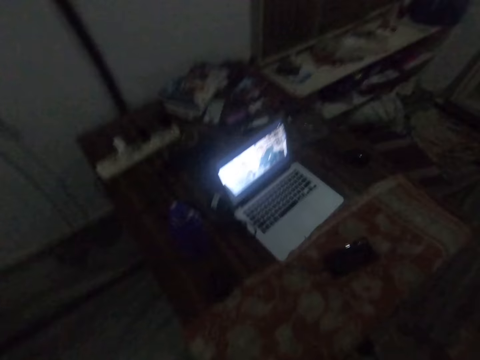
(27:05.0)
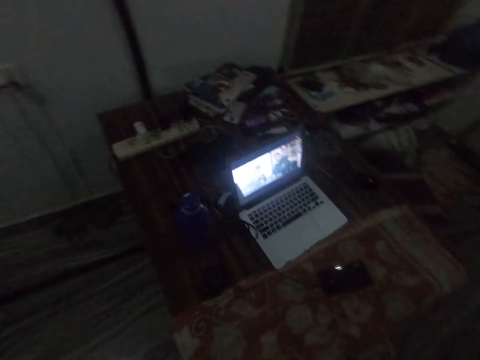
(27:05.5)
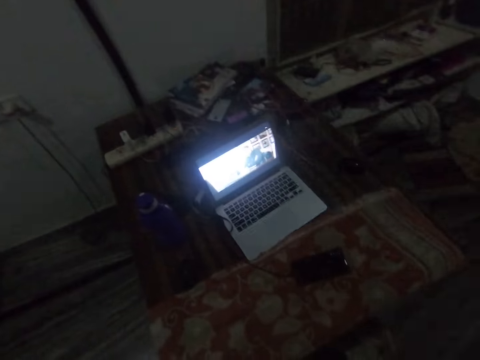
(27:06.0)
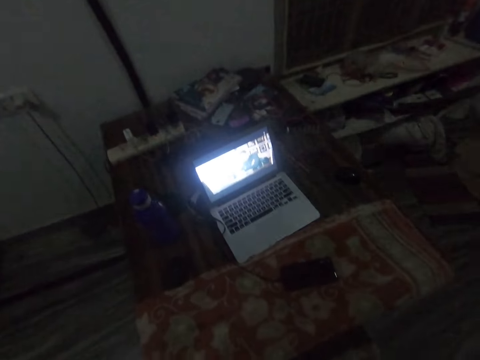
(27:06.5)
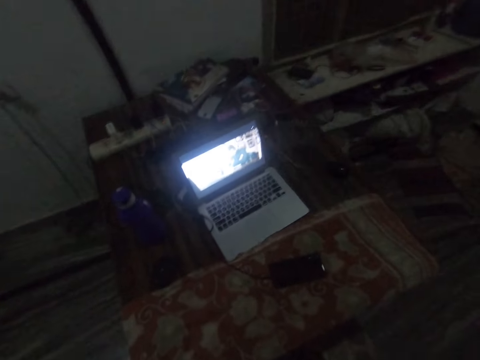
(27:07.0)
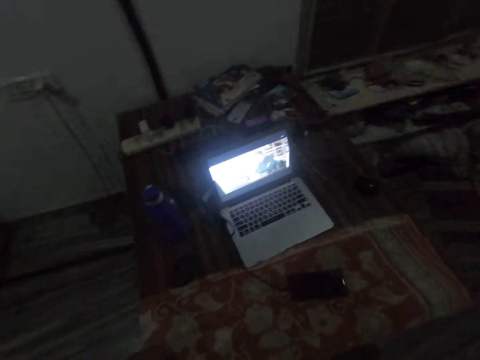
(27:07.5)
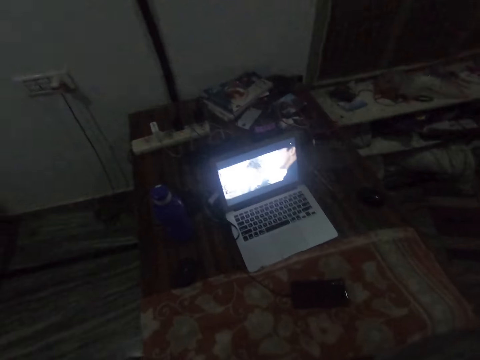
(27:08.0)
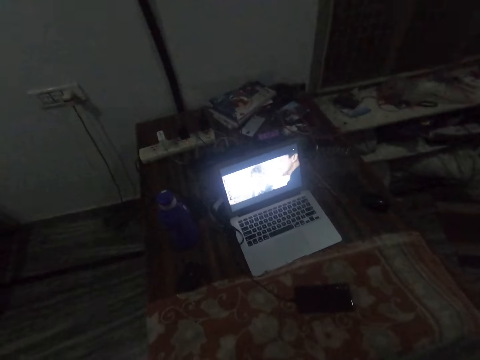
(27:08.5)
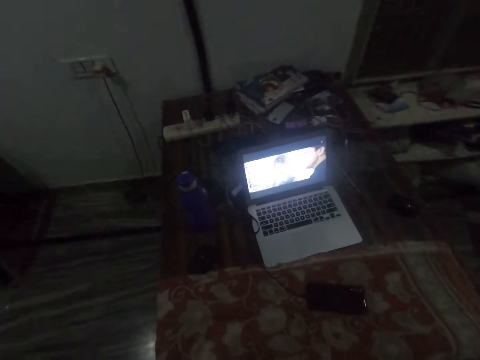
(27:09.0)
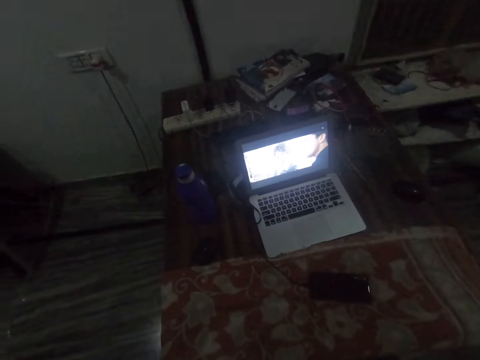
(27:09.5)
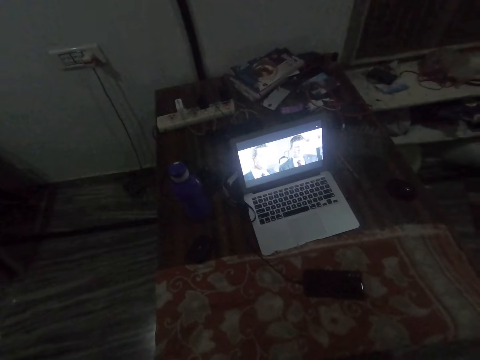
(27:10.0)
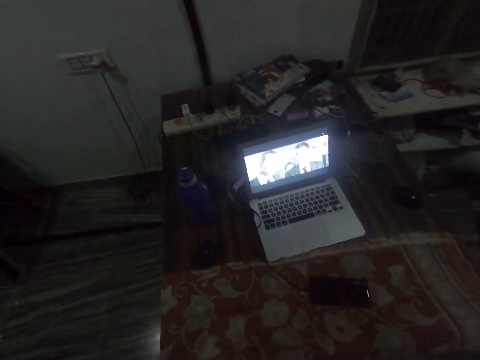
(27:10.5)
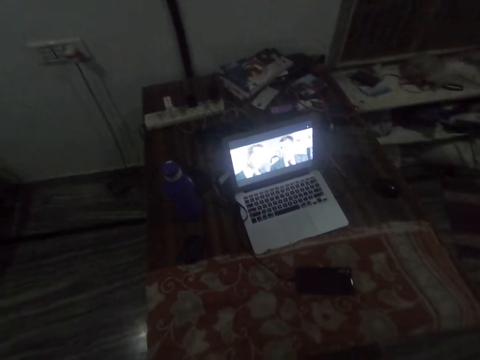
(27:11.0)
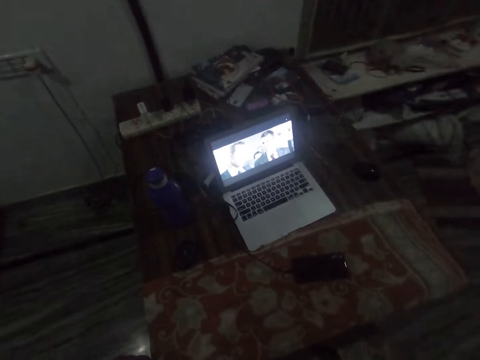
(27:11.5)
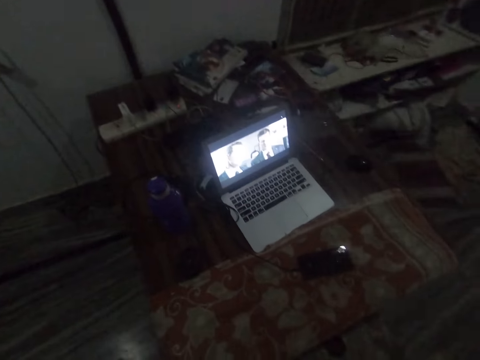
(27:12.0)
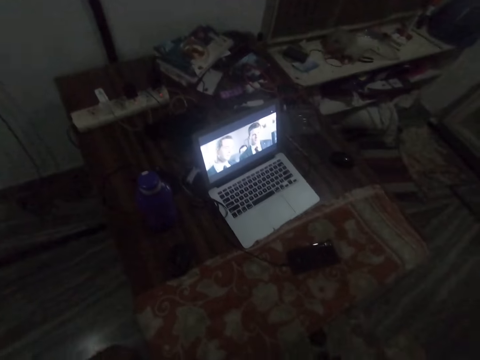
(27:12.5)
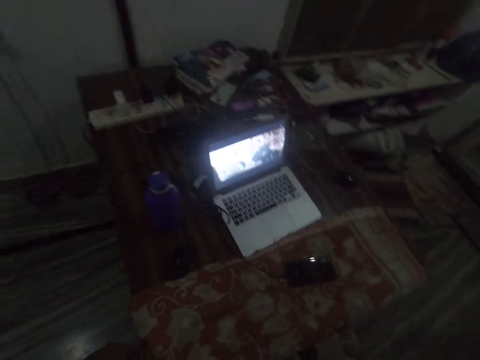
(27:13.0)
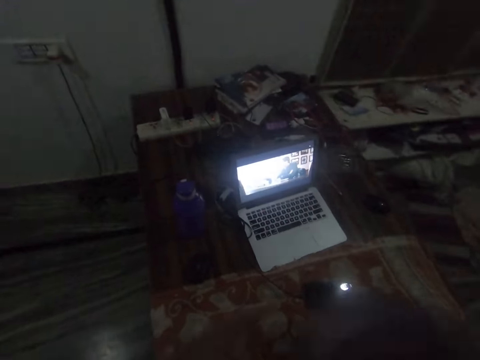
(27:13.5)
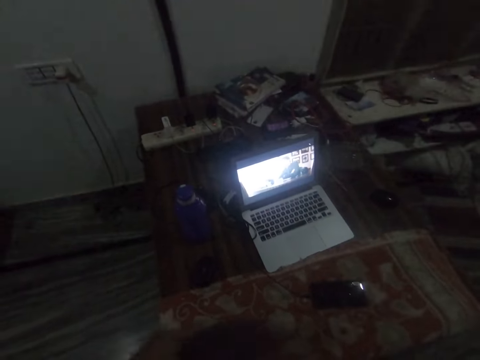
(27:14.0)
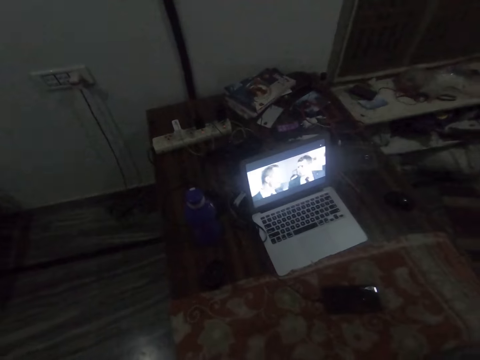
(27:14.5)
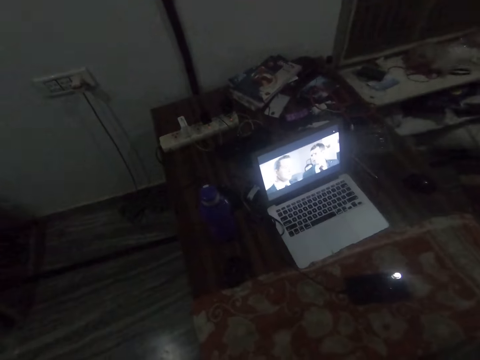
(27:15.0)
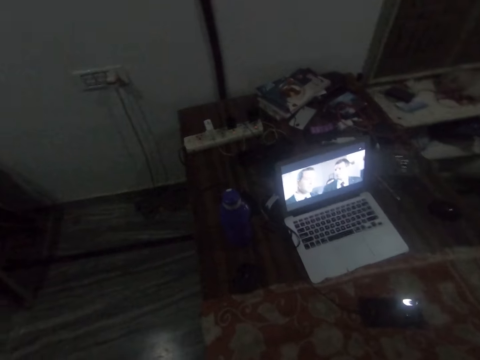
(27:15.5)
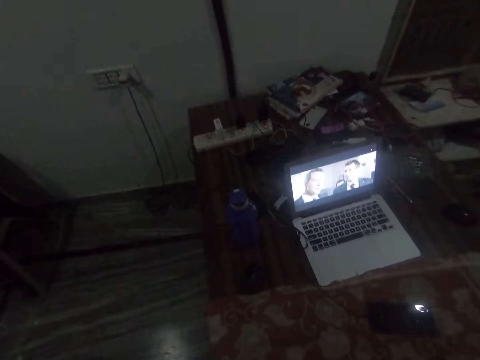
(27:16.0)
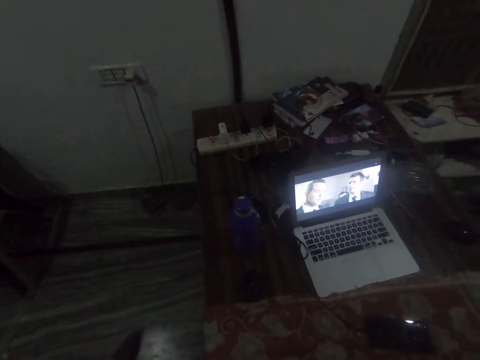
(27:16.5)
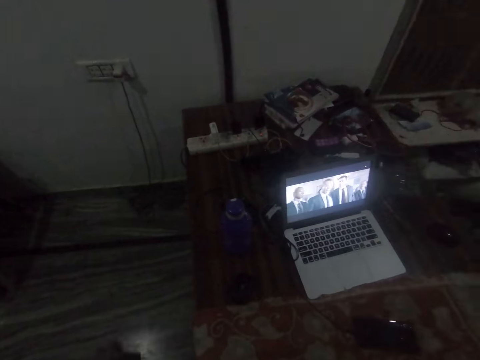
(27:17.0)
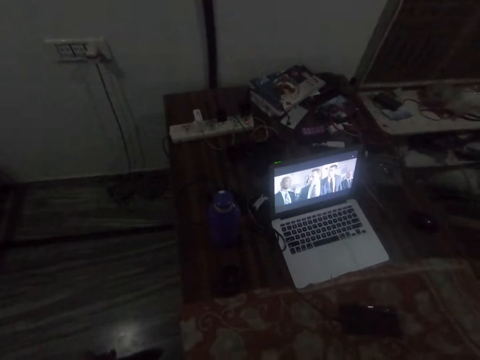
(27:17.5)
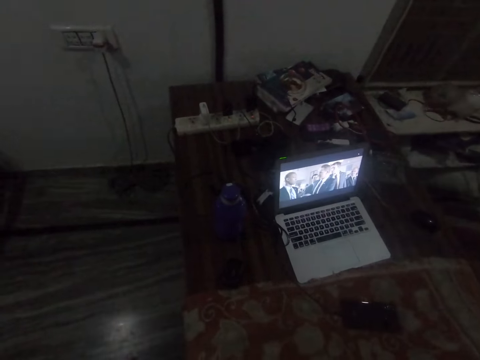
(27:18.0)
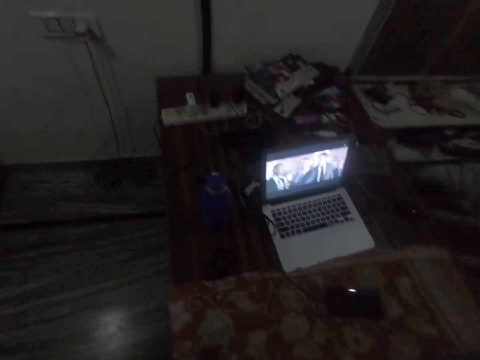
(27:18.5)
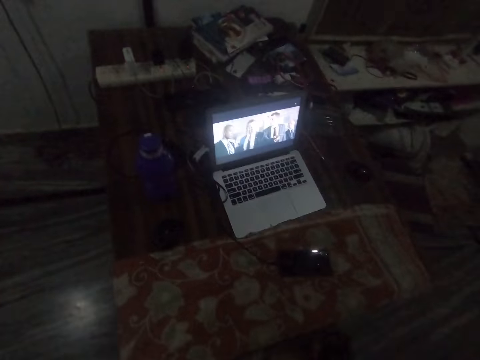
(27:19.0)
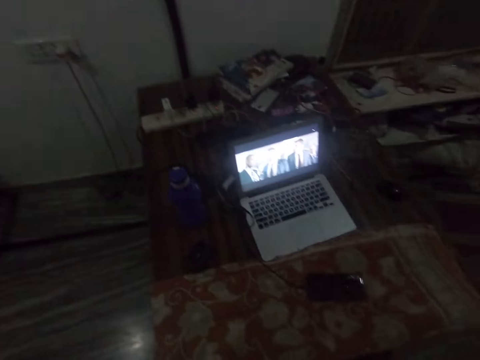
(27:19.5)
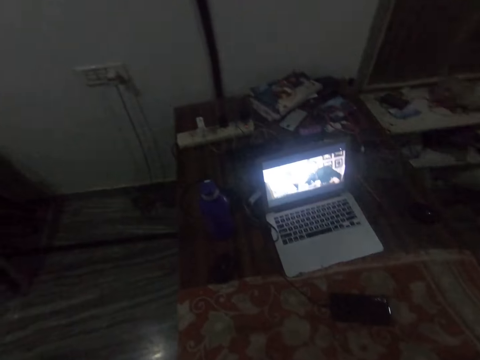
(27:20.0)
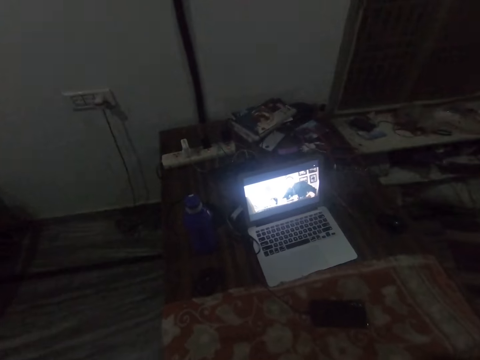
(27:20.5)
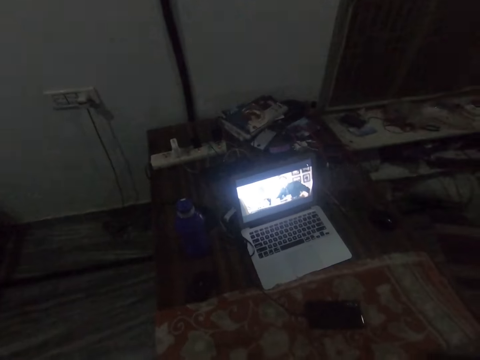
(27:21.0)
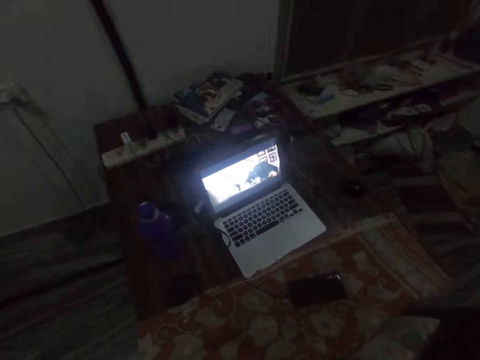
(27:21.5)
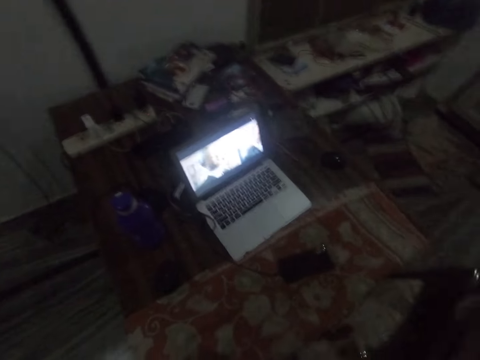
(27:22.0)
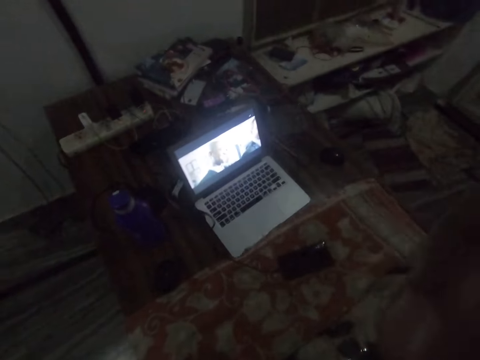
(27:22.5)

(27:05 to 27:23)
The camera wearer continues watching the movie on the laptop. He wipes his hands with a cloth. He touches his face with the cloth.
